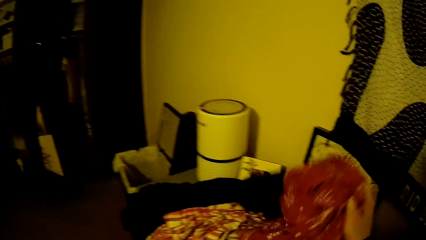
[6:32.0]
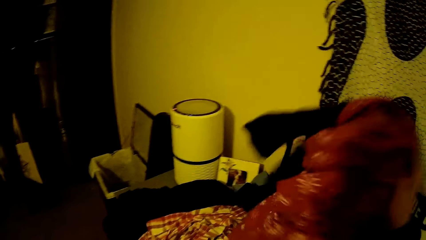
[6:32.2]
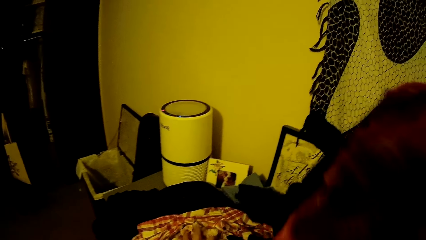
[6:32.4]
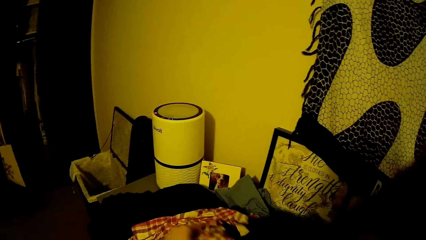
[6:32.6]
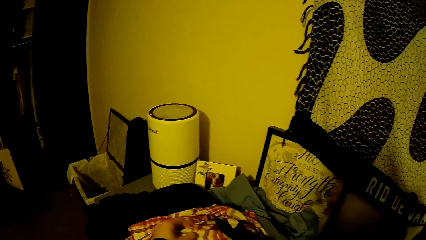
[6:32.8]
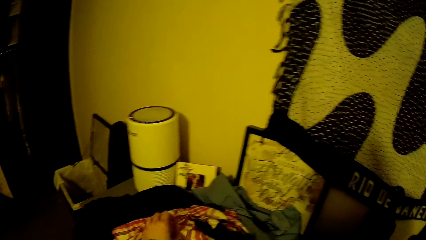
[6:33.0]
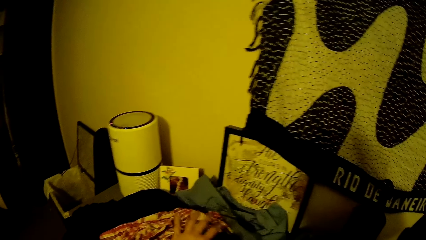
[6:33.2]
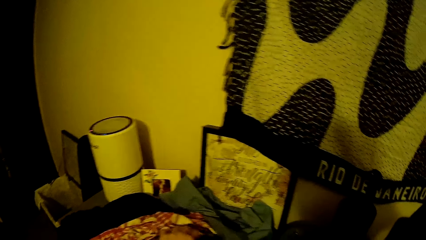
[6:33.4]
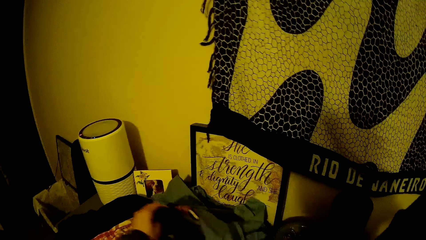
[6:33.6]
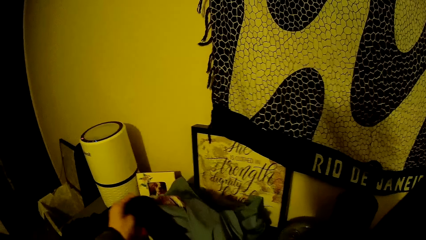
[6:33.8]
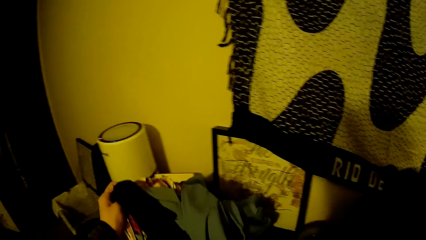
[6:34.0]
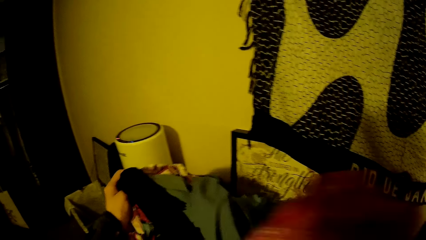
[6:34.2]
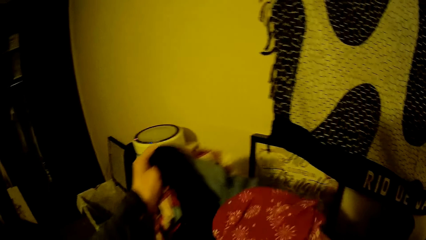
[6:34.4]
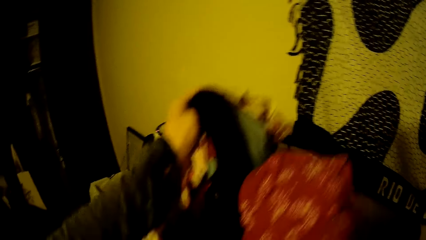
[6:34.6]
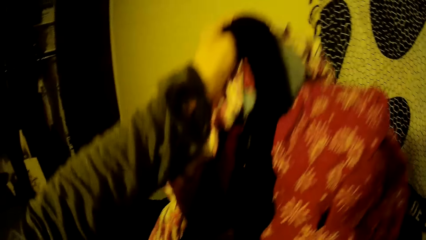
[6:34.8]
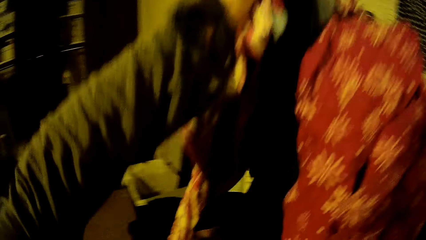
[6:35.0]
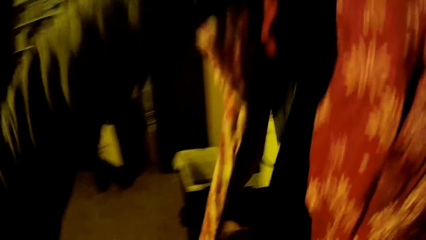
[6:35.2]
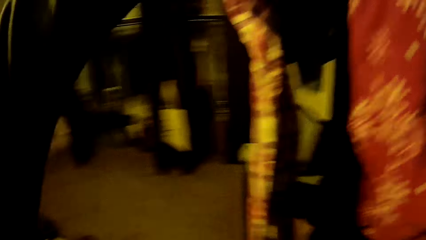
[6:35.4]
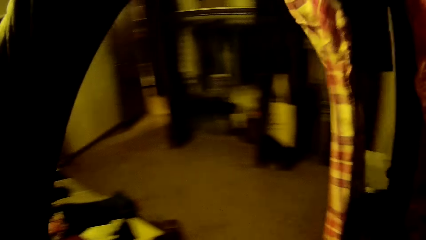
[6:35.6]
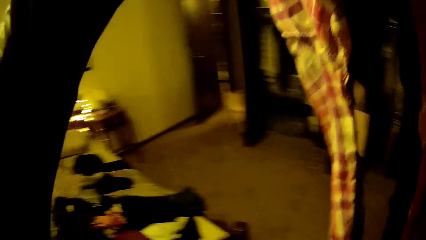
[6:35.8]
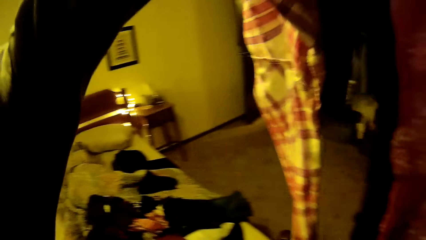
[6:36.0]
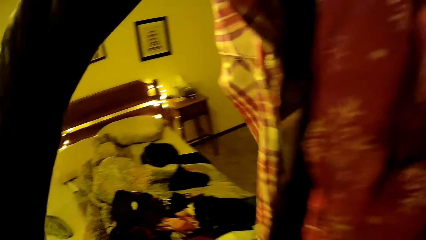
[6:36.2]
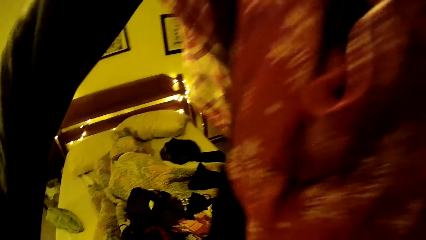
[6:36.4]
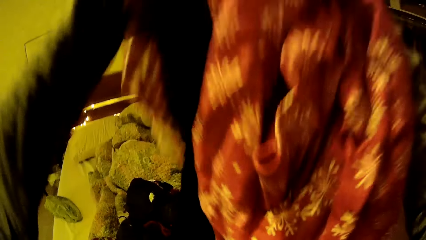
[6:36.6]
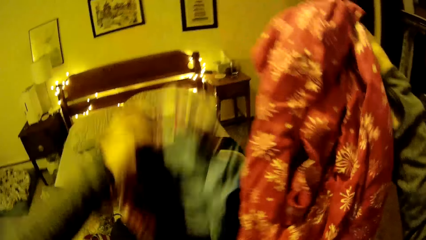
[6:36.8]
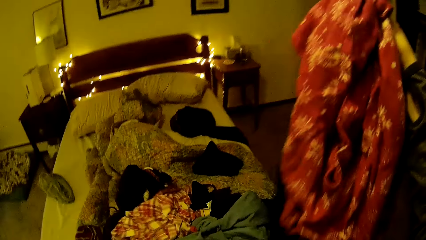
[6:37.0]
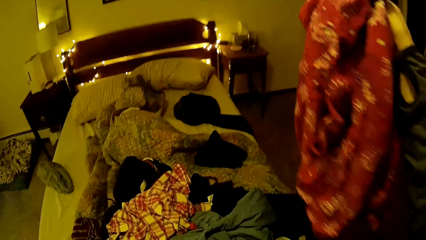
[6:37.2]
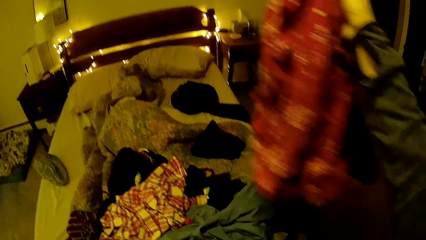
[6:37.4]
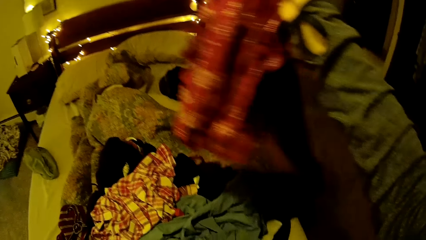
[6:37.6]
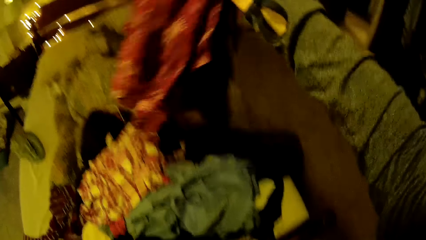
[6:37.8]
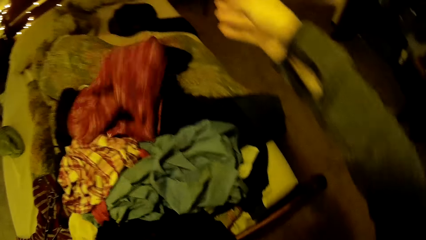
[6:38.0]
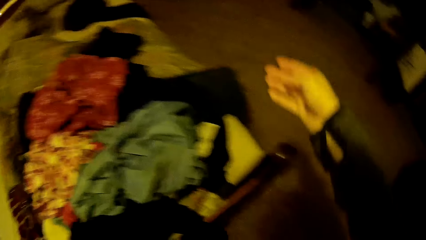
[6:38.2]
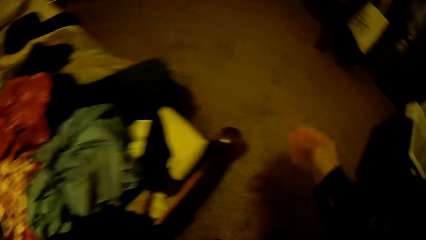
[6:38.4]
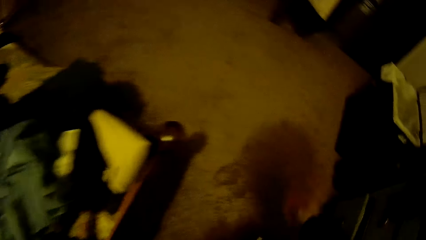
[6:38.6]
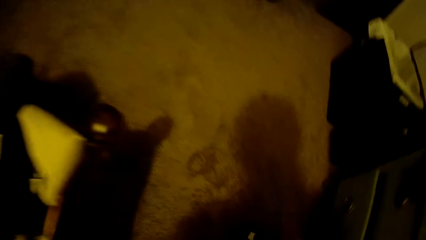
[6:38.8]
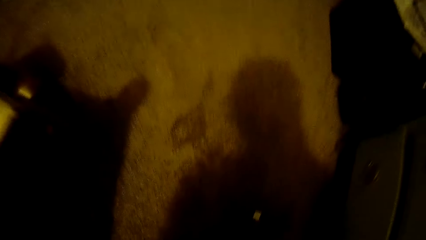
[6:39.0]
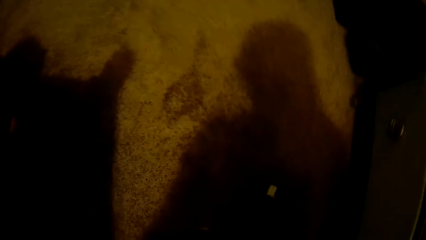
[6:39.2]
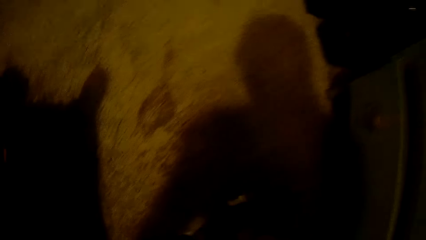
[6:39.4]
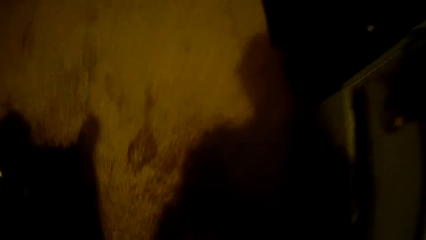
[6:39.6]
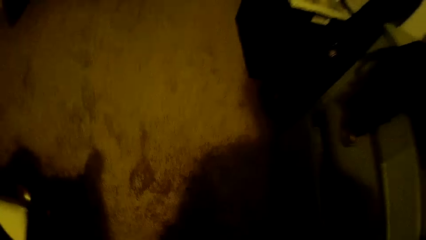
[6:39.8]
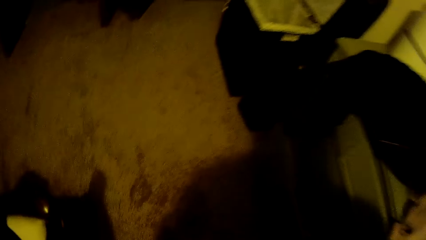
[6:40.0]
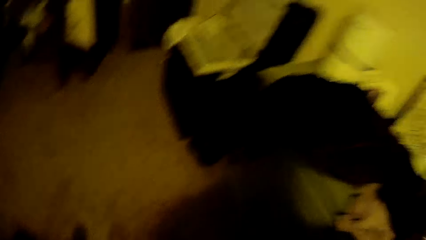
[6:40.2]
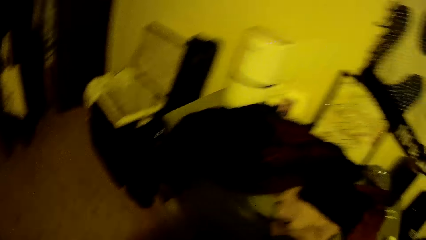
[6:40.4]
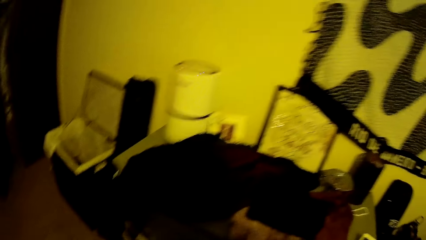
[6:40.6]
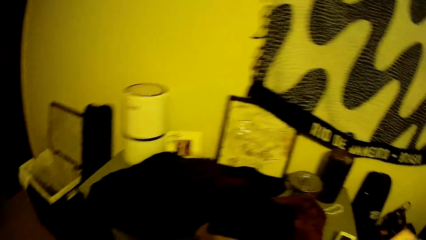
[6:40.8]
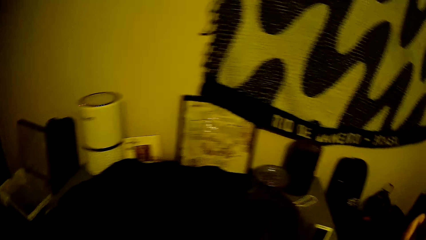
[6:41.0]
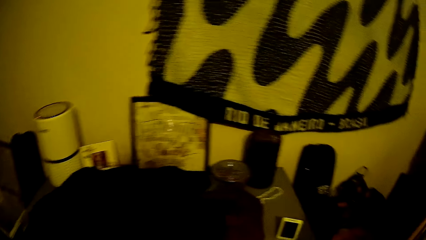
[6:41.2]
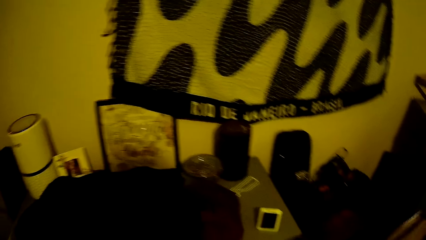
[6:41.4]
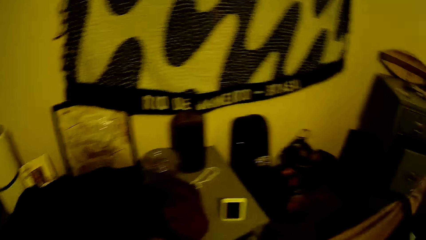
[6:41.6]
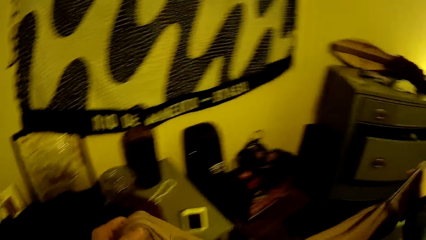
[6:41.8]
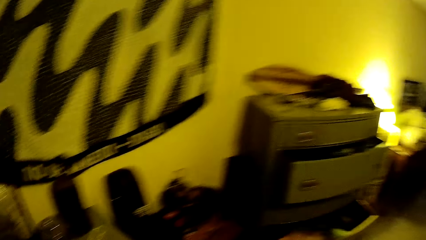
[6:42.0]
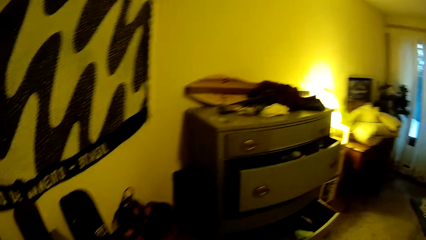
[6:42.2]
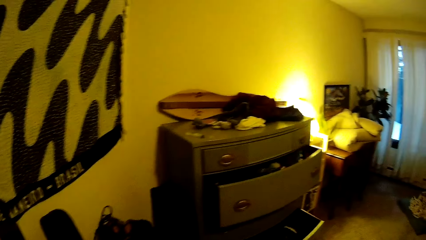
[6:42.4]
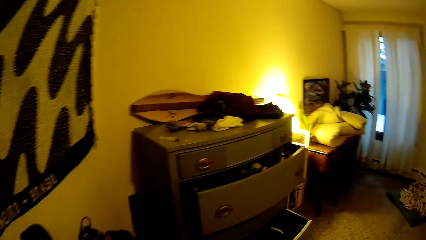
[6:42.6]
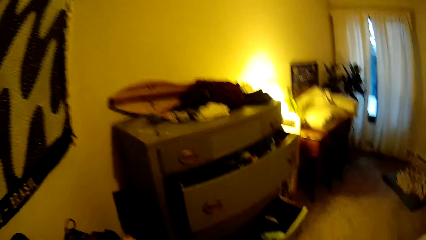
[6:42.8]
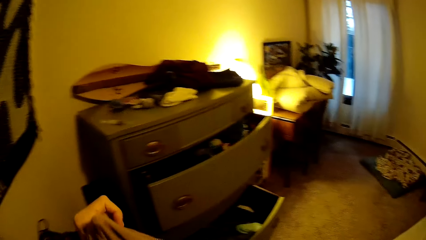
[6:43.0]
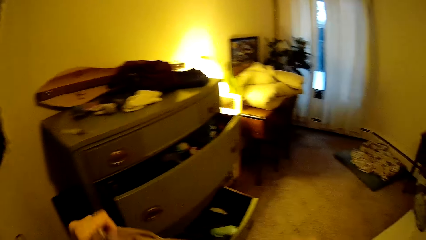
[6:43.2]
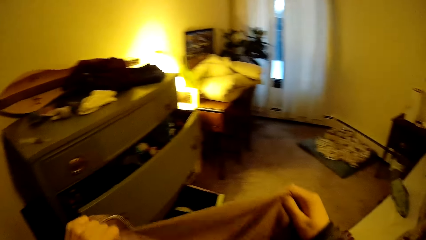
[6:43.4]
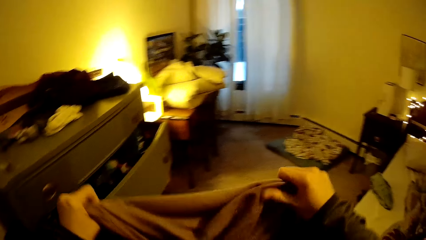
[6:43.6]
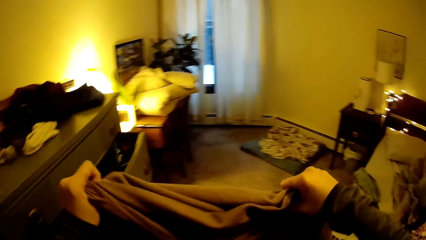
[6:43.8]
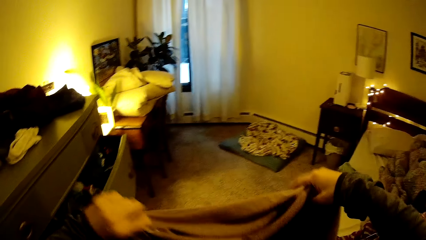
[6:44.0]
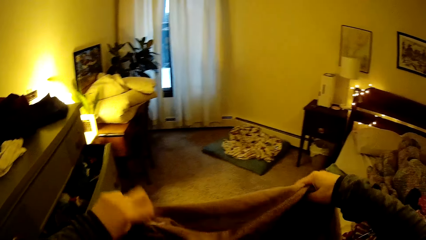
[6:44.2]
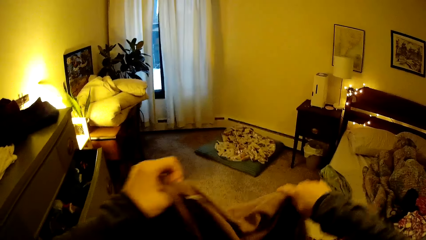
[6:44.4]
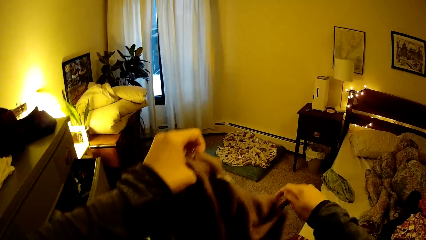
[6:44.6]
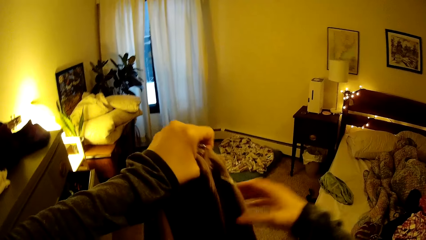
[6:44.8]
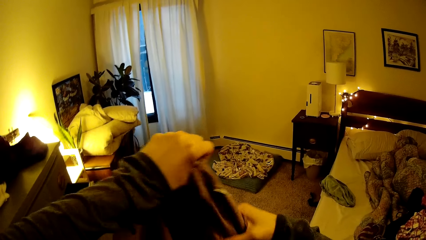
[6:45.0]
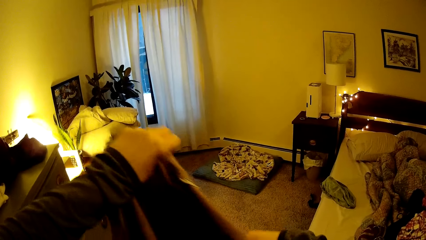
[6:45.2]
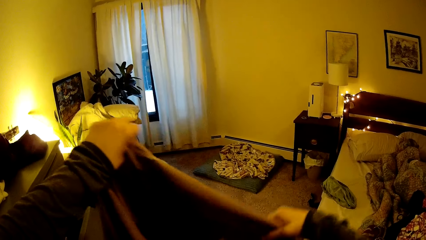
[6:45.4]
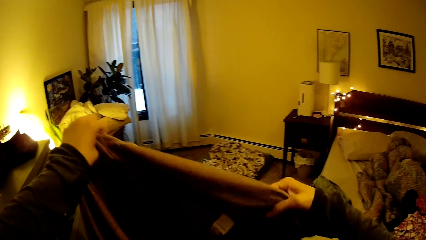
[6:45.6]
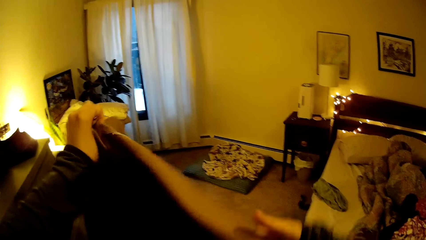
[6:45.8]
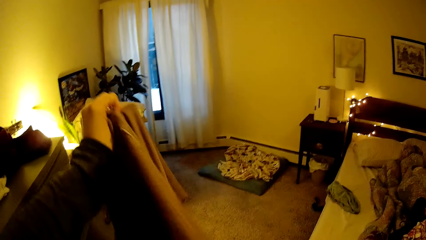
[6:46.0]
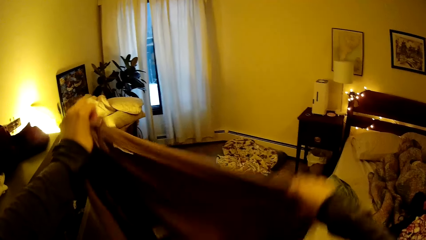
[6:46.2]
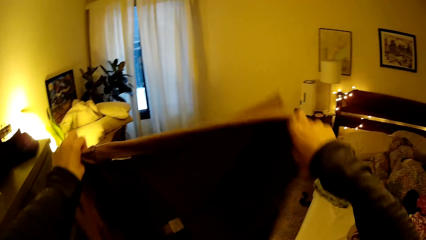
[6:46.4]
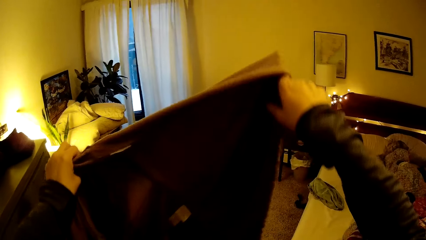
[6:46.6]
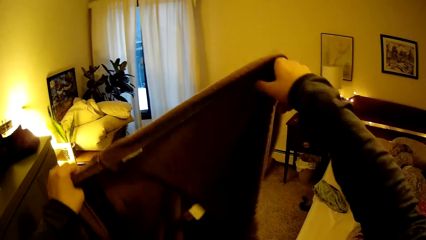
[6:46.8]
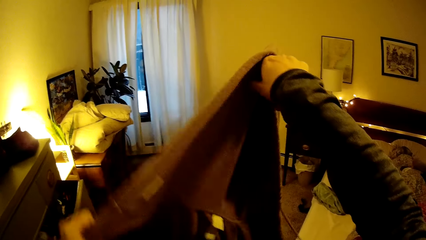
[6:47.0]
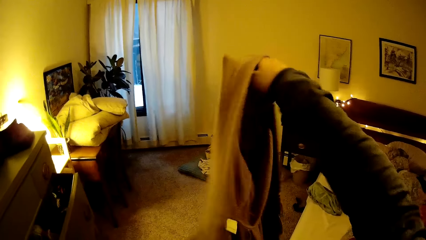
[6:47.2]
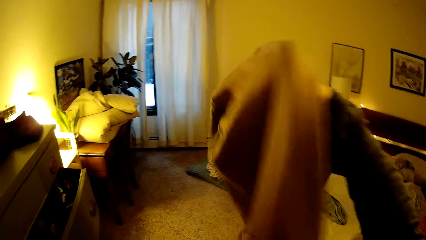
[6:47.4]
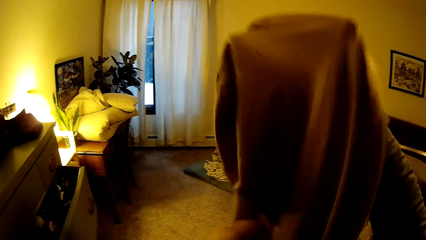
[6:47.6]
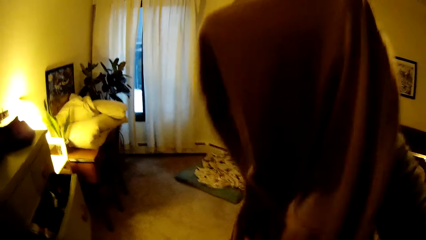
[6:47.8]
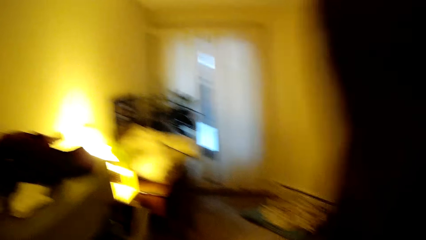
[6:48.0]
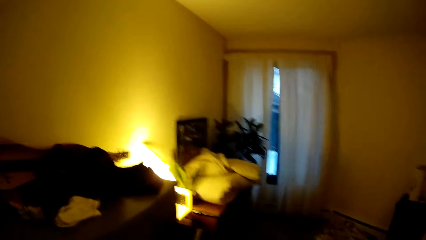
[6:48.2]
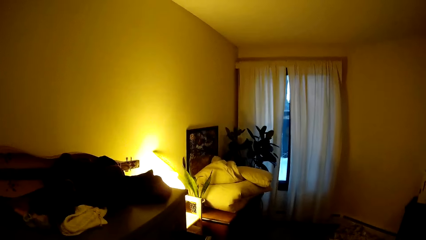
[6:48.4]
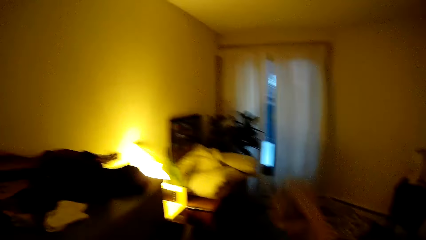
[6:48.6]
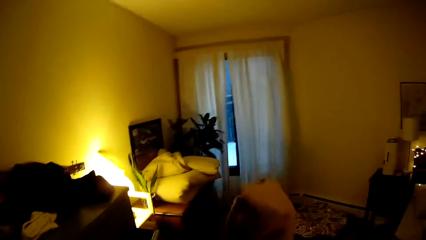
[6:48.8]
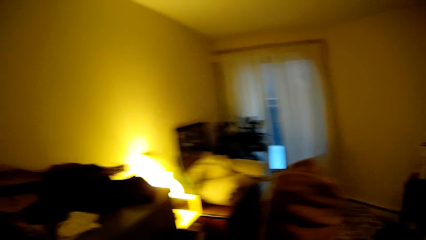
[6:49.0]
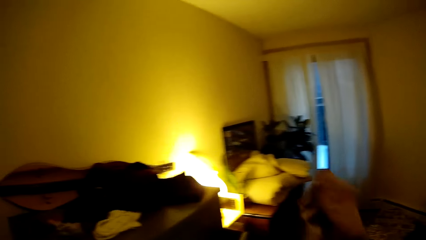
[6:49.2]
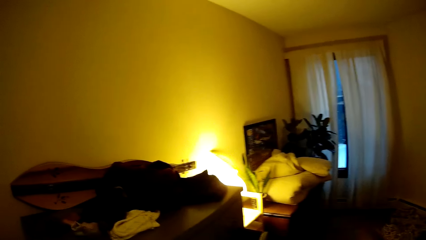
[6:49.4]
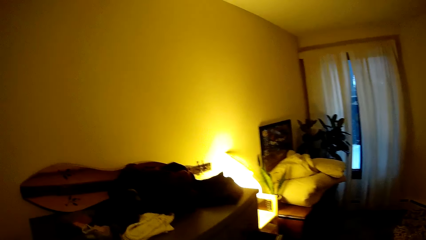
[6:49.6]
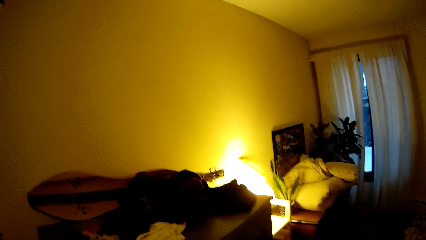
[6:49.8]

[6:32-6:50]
The camera wearer picks clothes from the chair with her right hand. She picks the clothes from the chair with her left hand. She sorts pieces of cloth. She drops the clothes in her left hand on the bed. She drops the clothes in her right hand on the bed. She walks around a room. She folds a cloth in both hands. She looks around the room.
